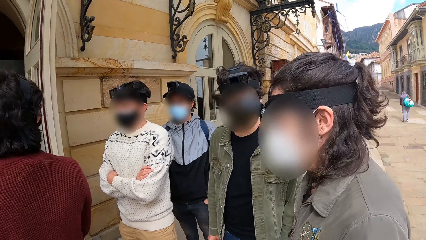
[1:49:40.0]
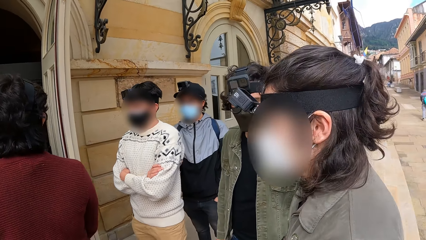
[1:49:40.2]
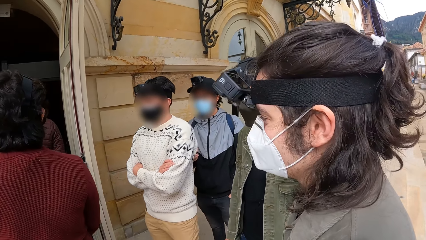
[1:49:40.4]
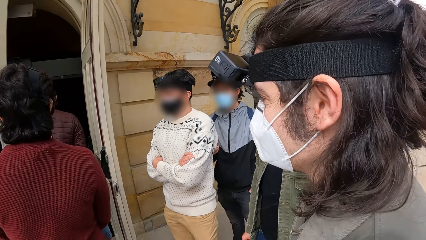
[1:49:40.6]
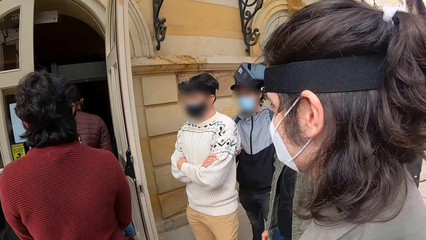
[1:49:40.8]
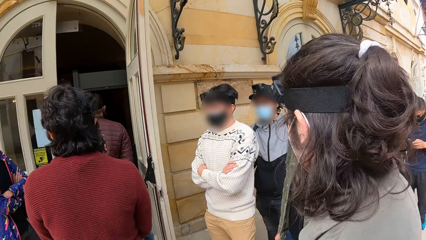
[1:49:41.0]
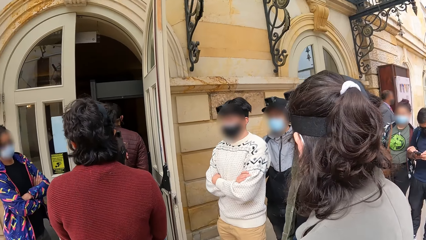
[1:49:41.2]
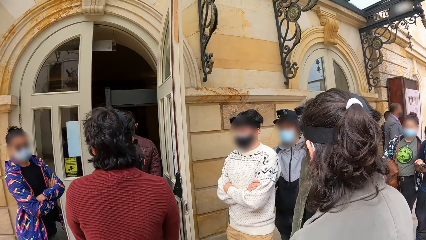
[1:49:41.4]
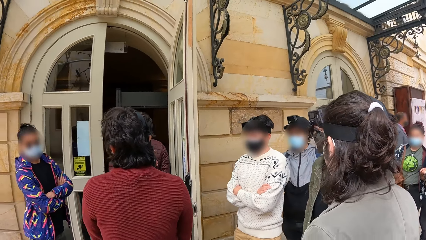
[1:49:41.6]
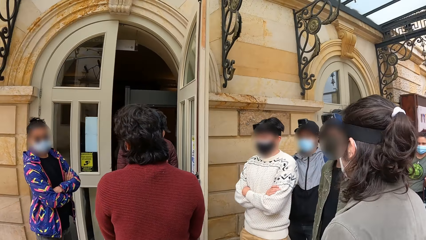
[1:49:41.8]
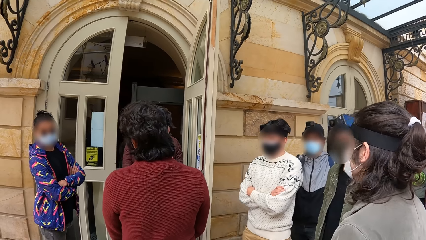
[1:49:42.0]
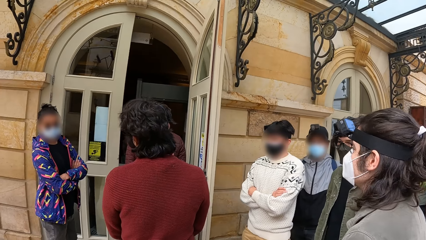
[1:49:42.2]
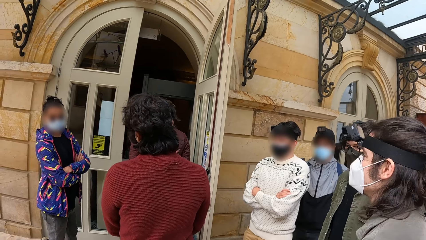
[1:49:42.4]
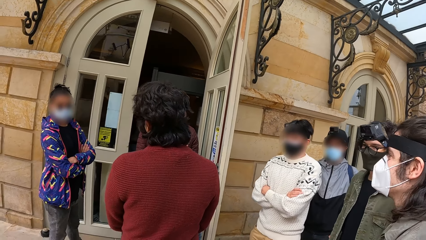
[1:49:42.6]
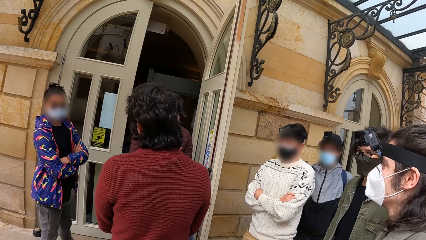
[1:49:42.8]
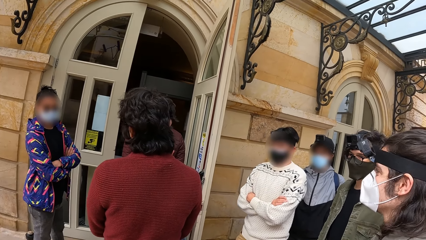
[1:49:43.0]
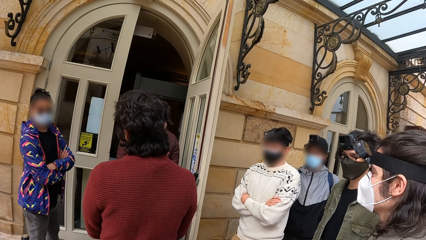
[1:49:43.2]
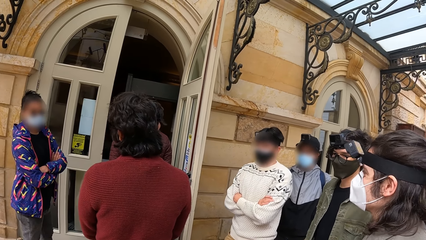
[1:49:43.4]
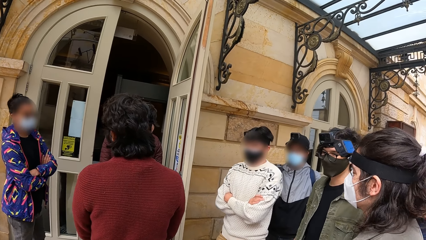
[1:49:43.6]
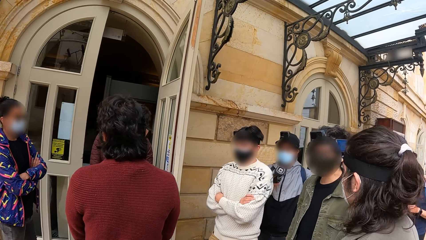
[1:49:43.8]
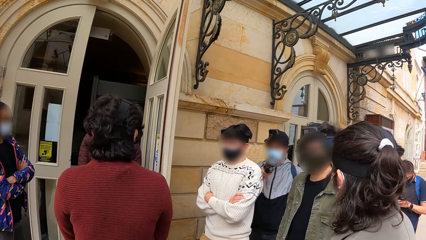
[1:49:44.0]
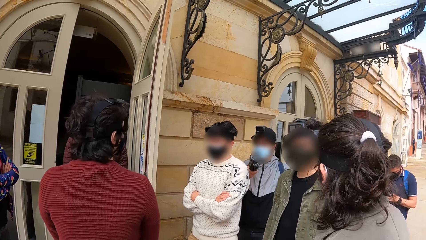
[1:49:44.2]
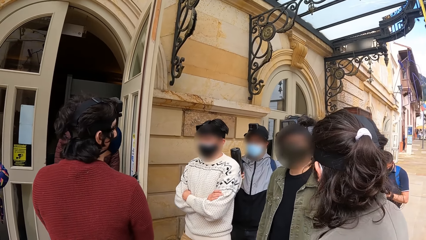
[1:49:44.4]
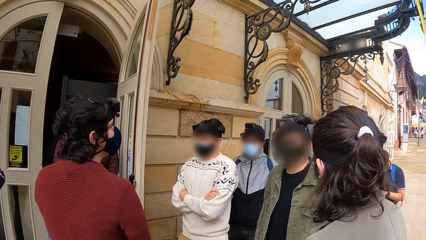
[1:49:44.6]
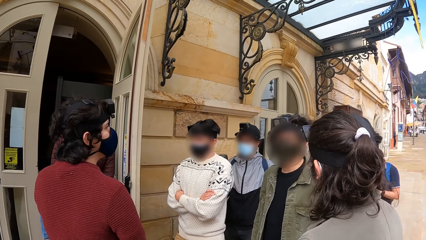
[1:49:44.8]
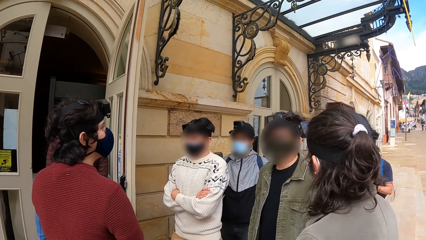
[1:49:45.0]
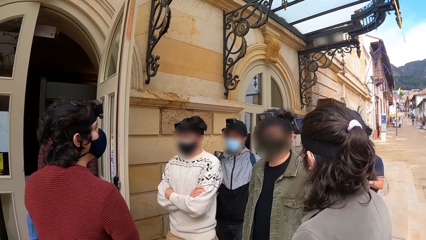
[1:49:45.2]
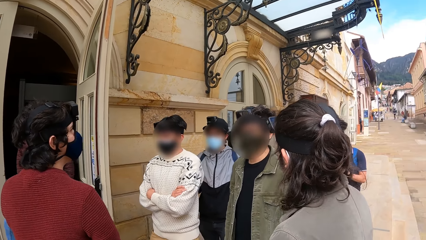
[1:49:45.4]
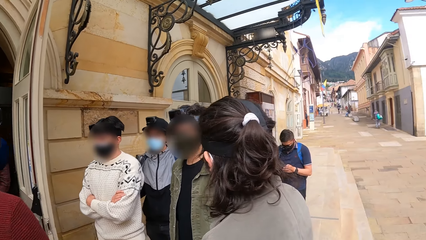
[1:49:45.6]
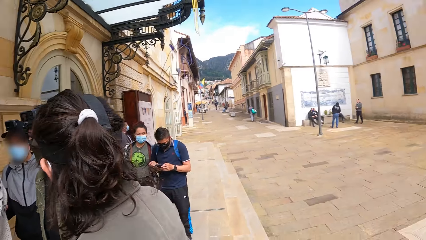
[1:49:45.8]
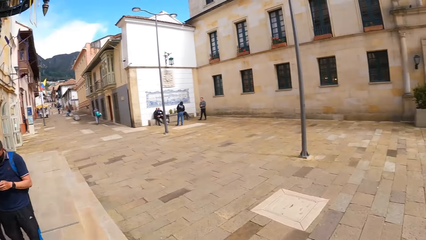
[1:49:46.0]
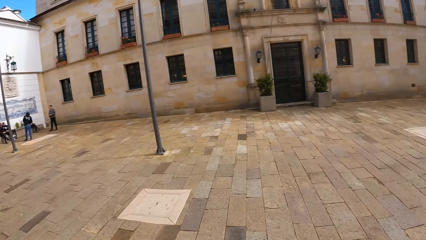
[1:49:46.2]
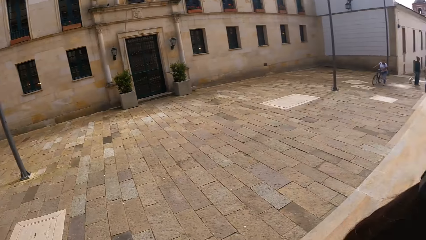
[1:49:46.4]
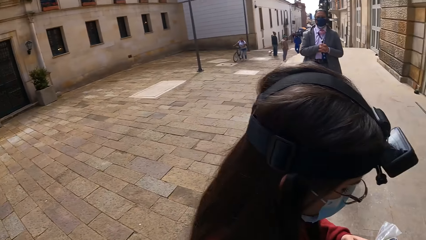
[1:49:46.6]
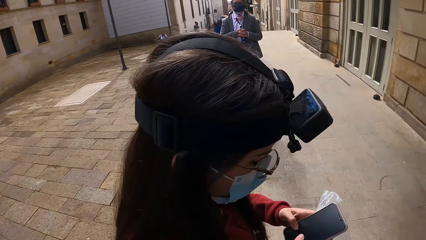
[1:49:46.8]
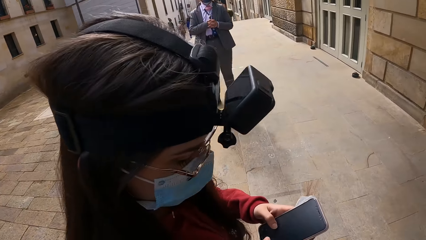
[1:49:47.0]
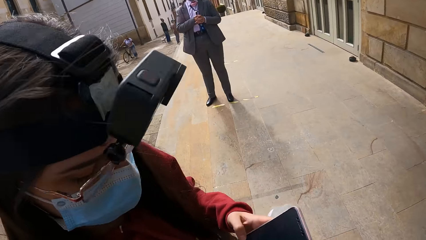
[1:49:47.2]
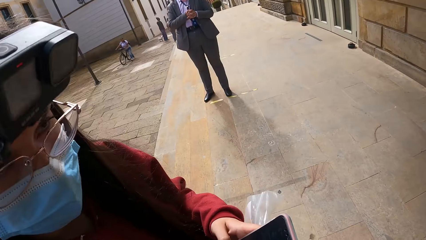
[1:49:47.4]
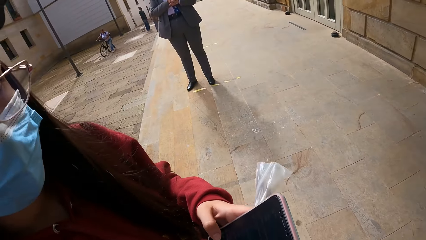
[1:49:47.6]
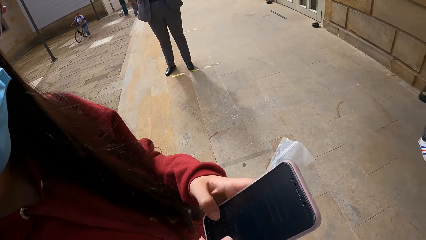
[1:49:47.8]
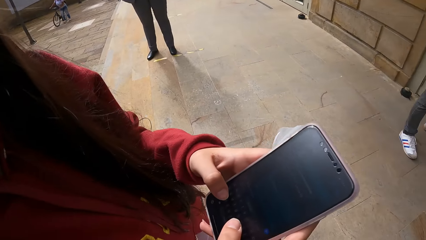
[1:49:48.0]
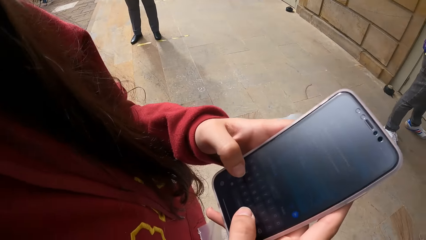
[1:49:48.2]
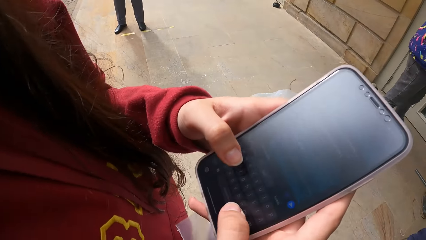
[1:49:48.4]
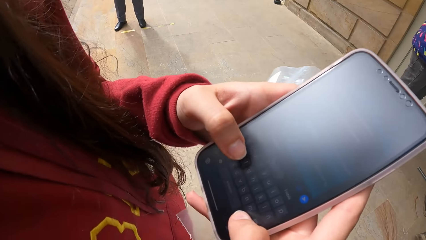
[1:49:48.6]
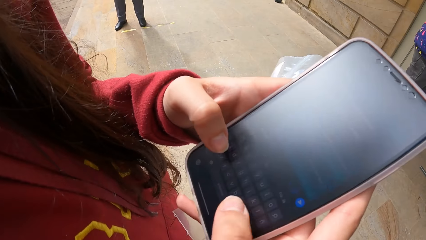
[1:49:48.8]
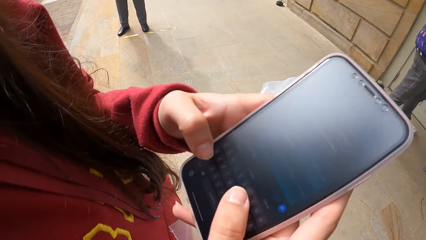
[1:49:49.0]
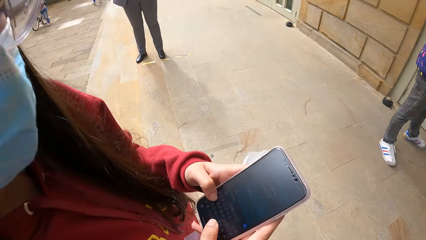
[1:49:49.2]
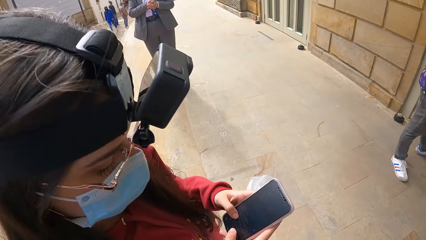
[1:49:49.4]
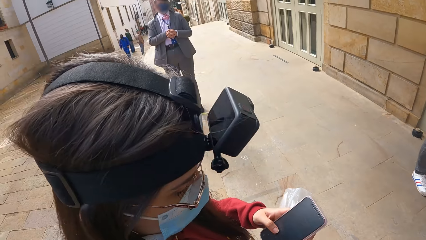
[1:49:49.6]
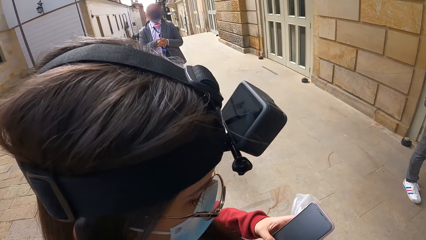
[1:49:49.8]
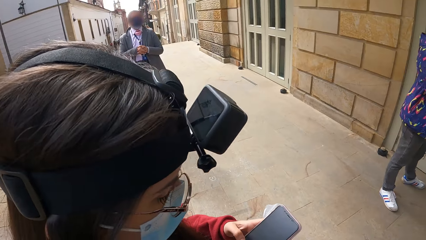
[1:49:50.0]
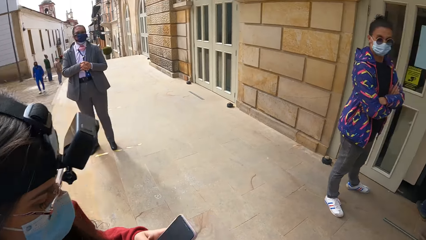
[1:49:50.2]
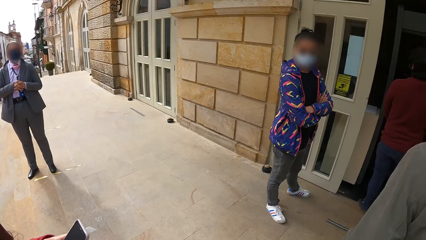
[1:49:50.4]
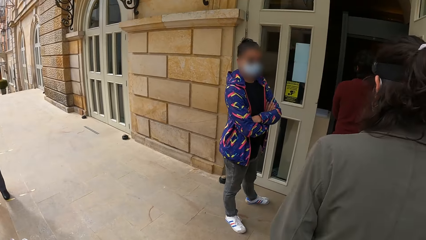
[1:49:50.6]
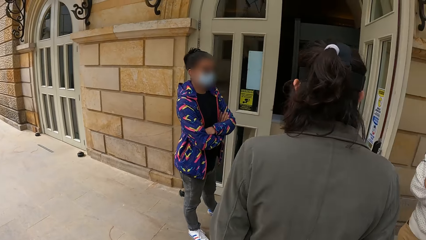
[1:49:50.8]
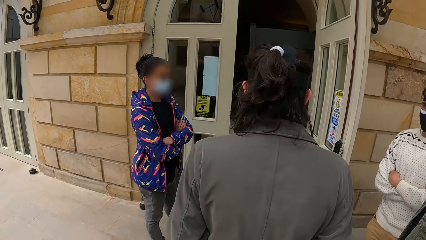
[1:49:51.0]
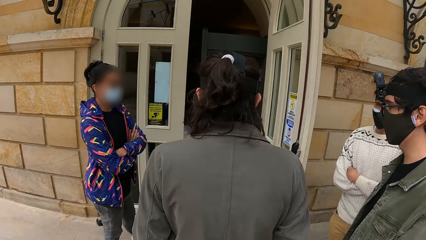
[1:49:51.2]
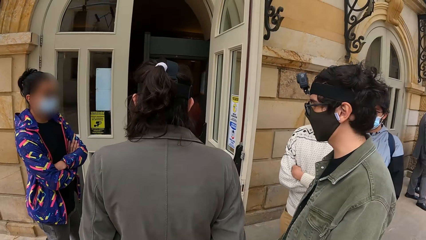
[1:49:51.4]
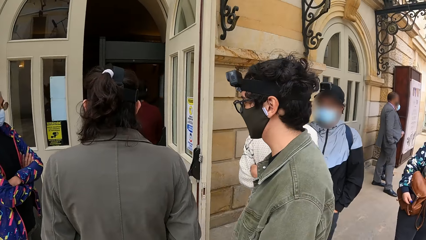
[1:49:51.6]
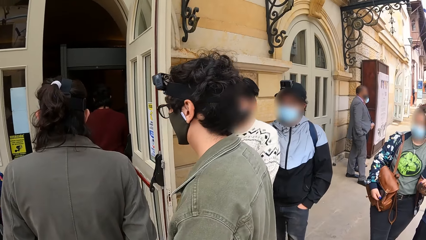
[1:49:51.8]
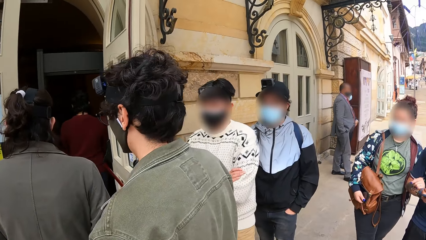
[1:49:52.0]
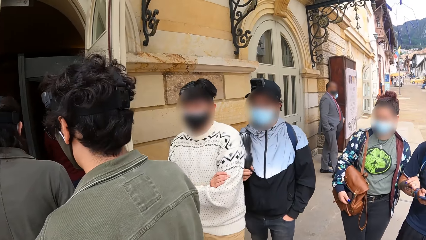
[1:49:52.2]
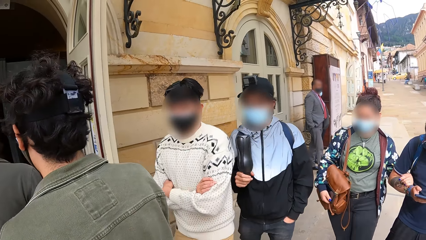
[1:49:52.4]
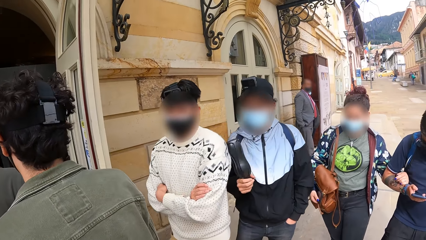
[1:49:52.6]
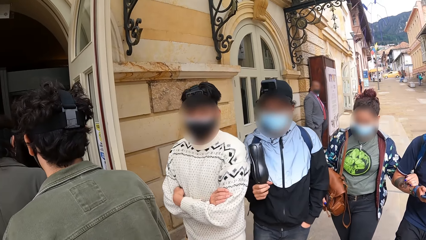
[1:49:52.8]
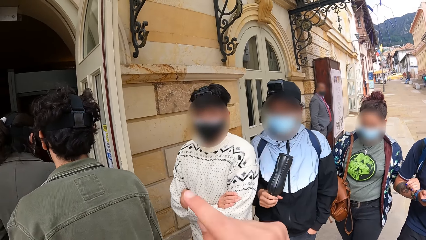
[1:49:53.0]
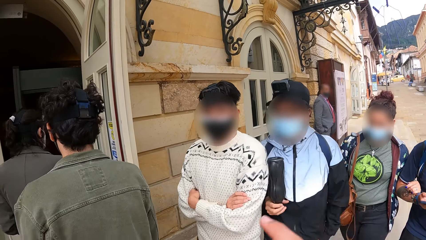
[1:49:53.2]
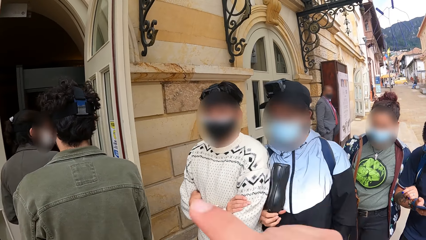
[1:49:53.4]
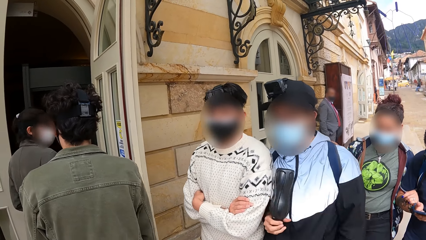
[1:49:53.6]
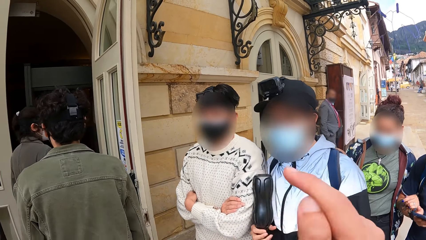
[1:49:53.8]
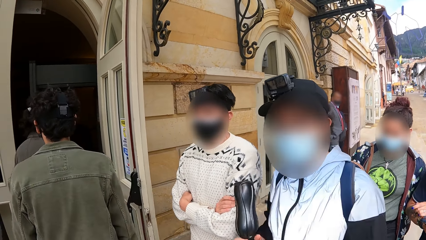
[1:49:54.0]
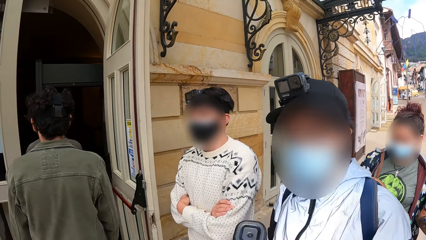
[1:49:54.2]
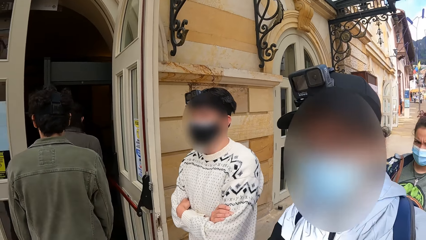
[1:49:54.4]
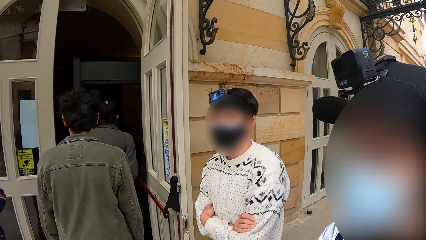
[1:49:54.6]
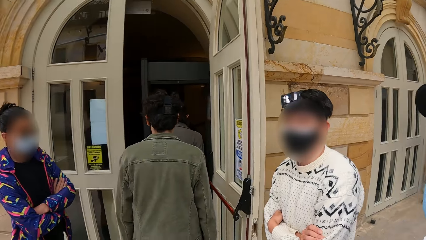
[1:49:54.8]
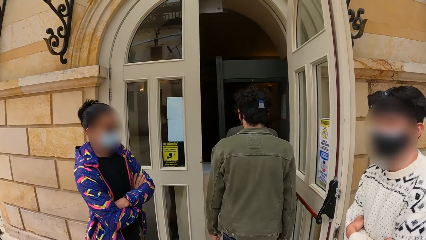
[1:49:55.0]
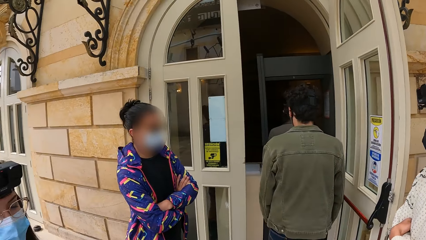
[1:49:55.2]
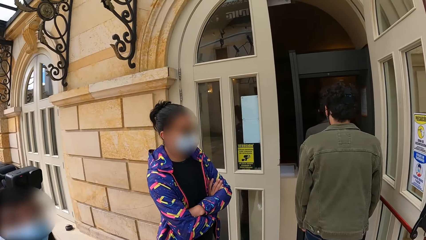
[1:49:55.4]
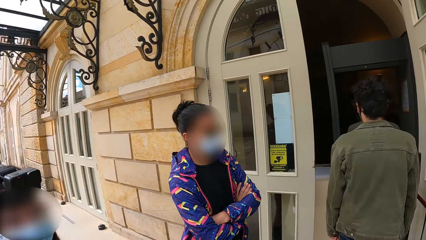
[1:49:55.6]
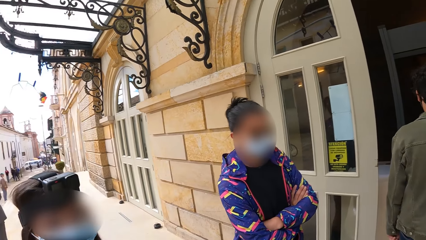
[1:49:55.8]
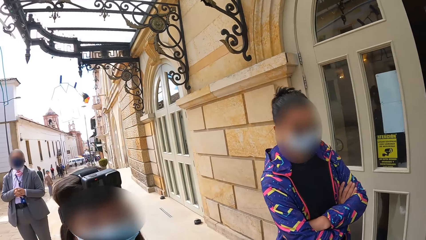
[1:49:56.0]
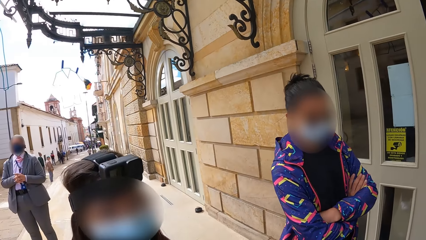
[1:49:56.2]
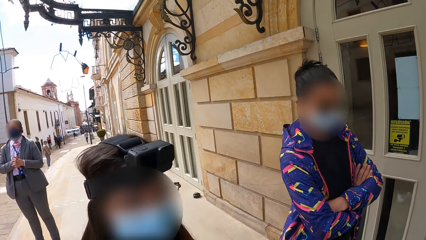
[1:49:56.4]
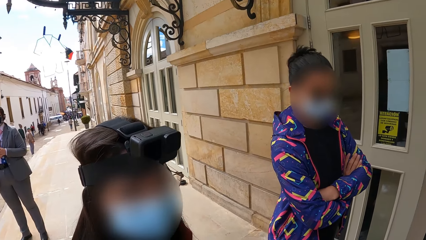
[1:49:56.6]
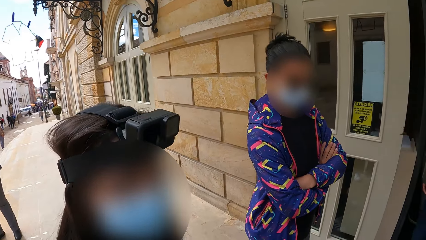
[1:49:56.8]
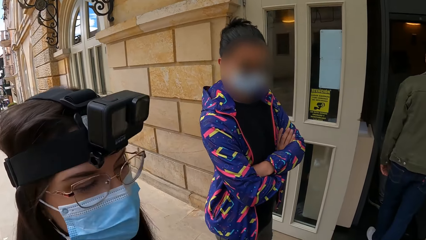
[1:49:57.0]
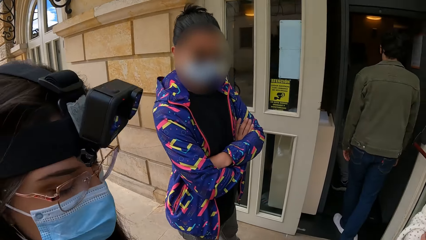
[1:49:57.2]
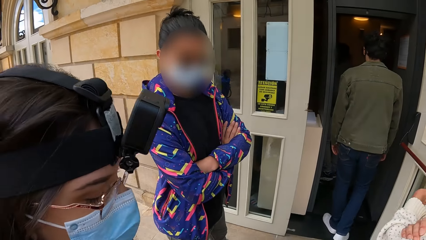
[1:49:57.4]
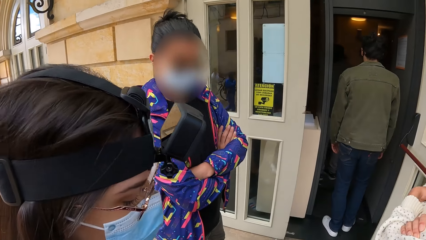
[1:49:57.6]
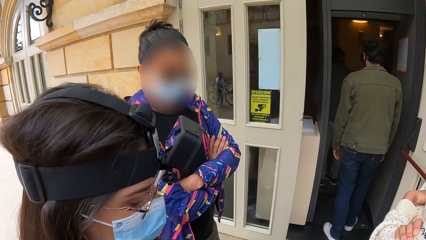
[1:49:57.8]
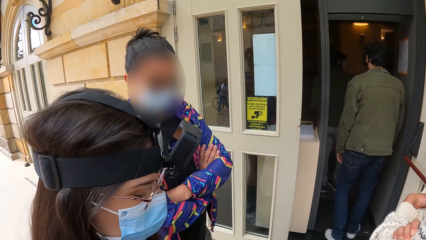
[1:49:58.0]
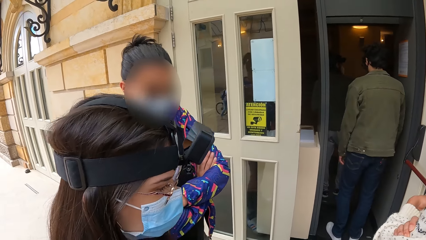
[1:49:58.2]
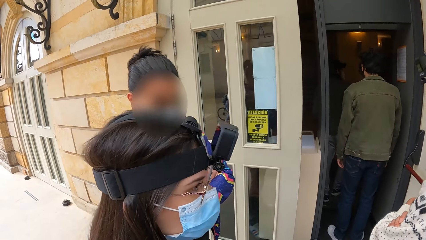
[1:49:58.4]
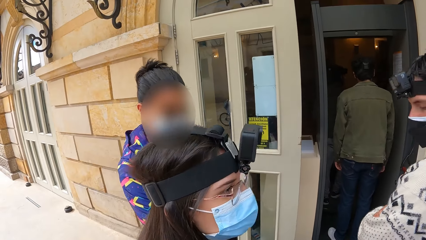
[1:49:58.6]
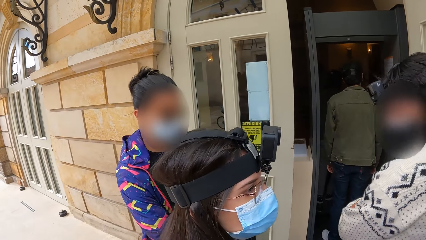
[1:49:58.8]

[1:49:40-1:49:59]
The camera wearer interacts with the woman. The woman presses a phone with both hands. The camera wearer looks around. They interact with the man, point with the right hand, and walk into the building with the group of people.
